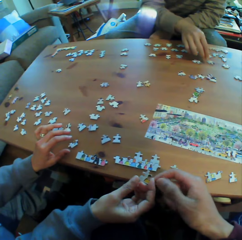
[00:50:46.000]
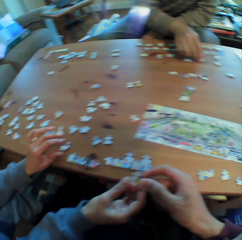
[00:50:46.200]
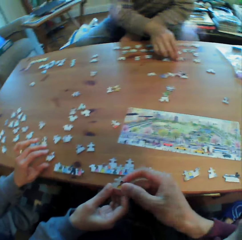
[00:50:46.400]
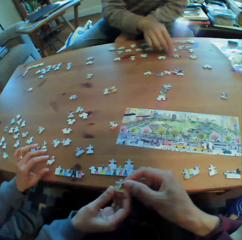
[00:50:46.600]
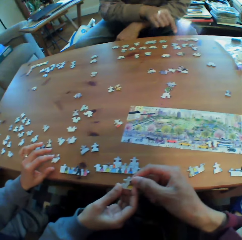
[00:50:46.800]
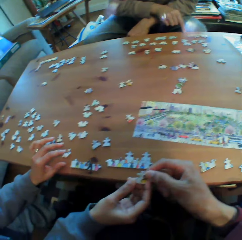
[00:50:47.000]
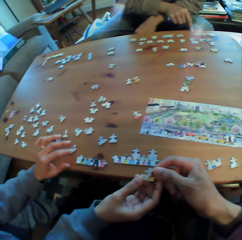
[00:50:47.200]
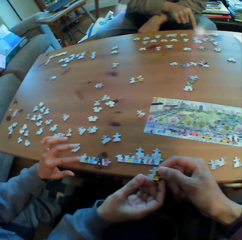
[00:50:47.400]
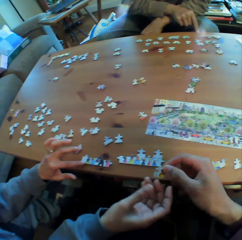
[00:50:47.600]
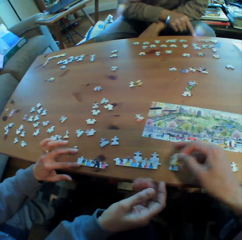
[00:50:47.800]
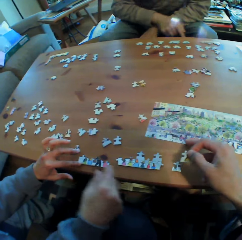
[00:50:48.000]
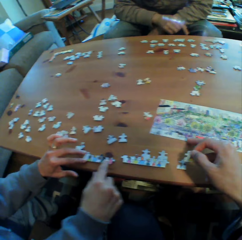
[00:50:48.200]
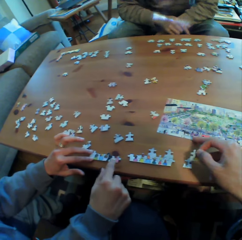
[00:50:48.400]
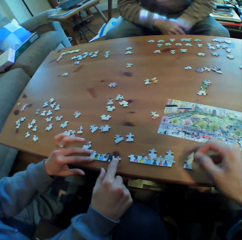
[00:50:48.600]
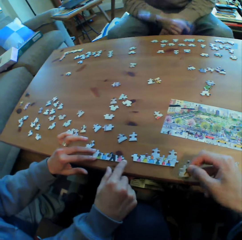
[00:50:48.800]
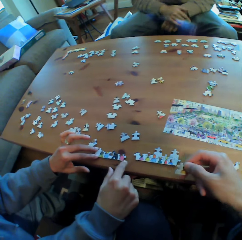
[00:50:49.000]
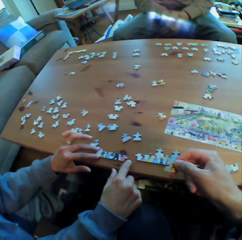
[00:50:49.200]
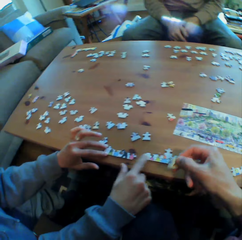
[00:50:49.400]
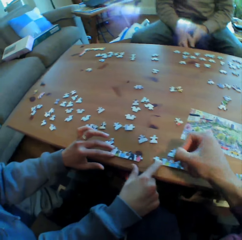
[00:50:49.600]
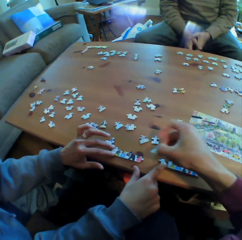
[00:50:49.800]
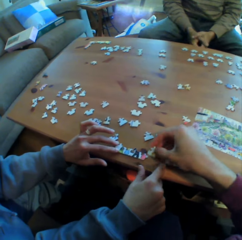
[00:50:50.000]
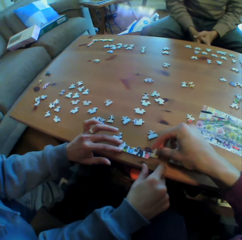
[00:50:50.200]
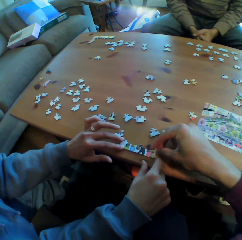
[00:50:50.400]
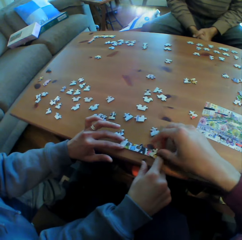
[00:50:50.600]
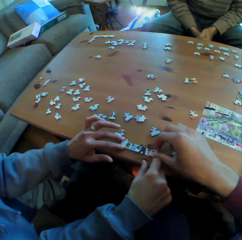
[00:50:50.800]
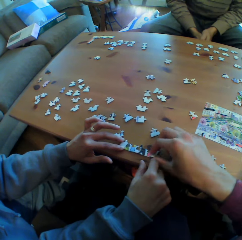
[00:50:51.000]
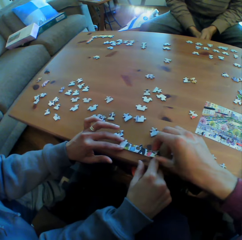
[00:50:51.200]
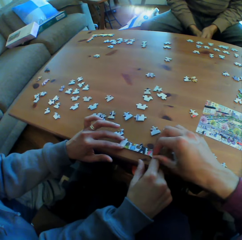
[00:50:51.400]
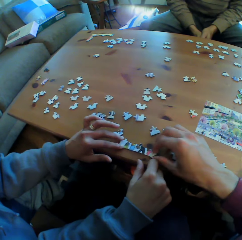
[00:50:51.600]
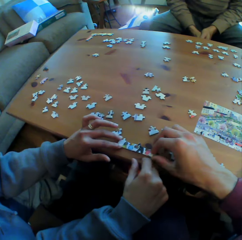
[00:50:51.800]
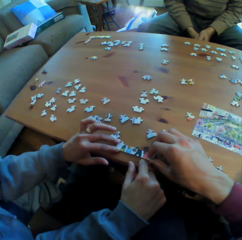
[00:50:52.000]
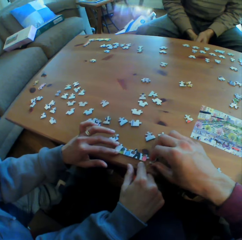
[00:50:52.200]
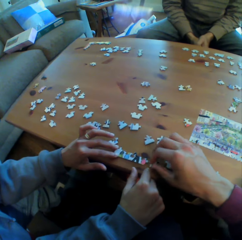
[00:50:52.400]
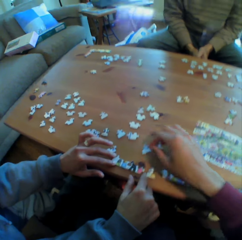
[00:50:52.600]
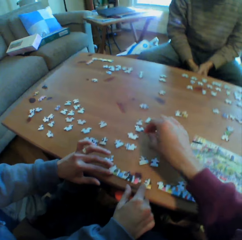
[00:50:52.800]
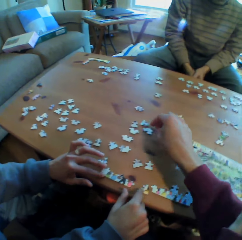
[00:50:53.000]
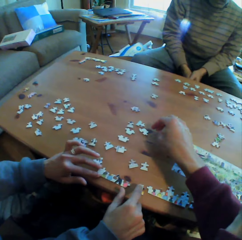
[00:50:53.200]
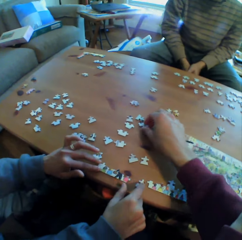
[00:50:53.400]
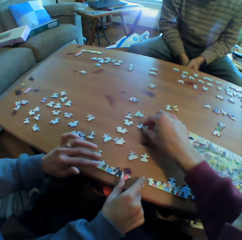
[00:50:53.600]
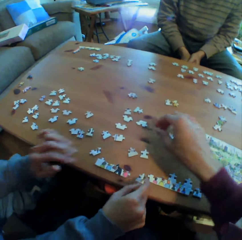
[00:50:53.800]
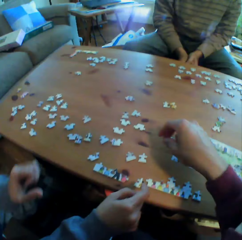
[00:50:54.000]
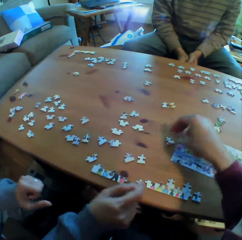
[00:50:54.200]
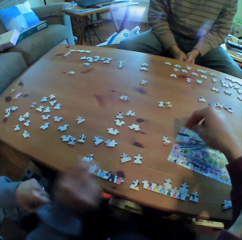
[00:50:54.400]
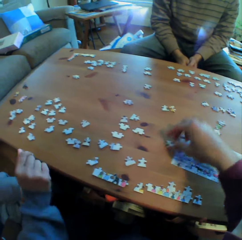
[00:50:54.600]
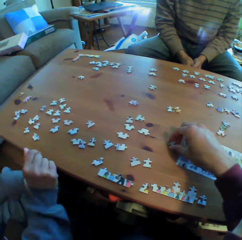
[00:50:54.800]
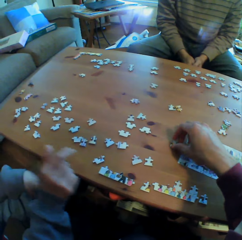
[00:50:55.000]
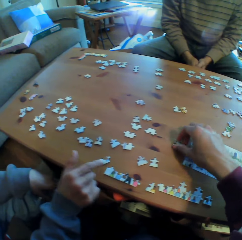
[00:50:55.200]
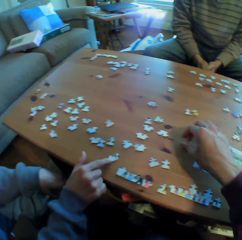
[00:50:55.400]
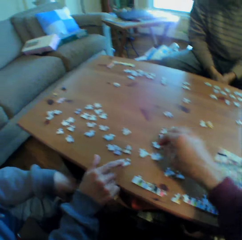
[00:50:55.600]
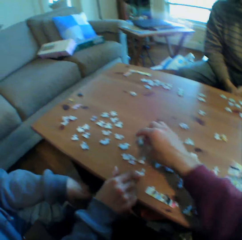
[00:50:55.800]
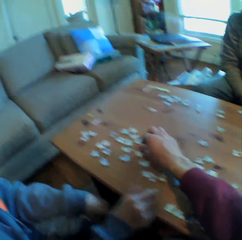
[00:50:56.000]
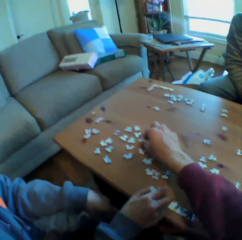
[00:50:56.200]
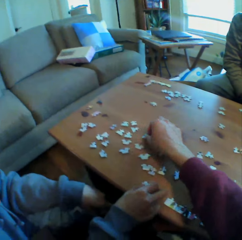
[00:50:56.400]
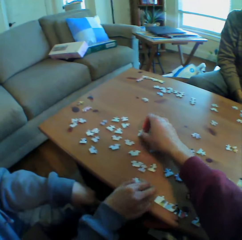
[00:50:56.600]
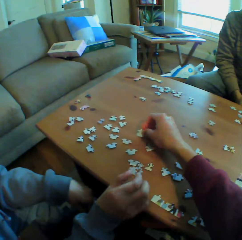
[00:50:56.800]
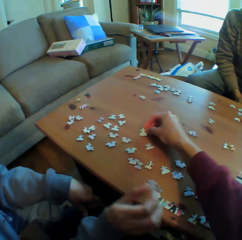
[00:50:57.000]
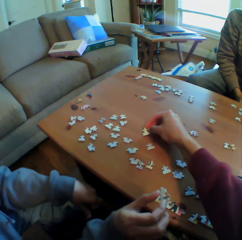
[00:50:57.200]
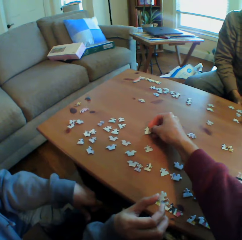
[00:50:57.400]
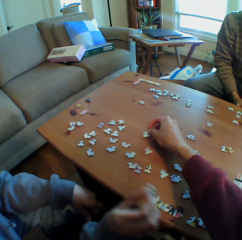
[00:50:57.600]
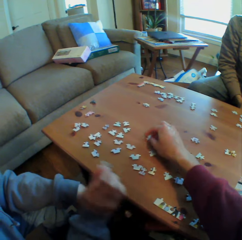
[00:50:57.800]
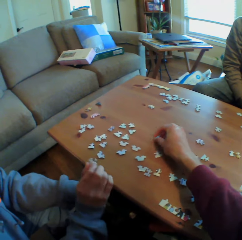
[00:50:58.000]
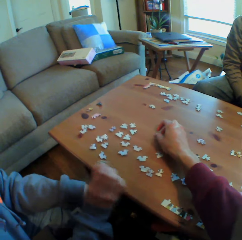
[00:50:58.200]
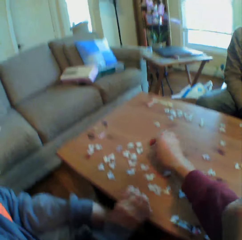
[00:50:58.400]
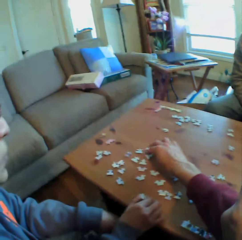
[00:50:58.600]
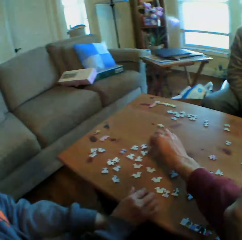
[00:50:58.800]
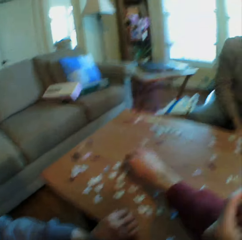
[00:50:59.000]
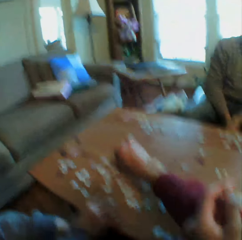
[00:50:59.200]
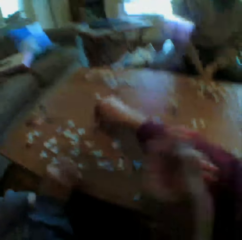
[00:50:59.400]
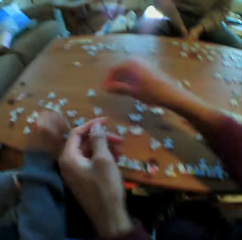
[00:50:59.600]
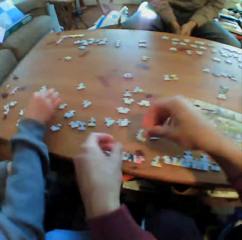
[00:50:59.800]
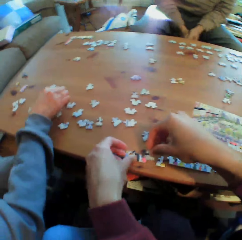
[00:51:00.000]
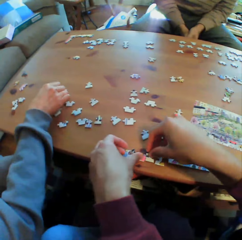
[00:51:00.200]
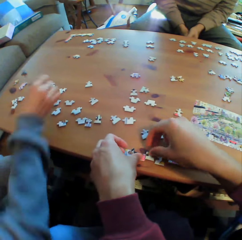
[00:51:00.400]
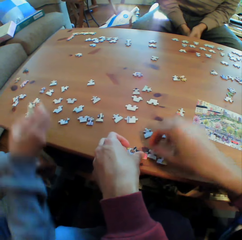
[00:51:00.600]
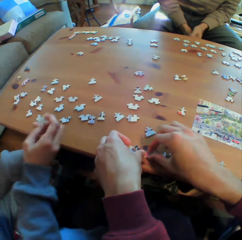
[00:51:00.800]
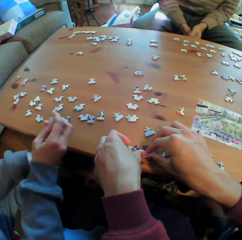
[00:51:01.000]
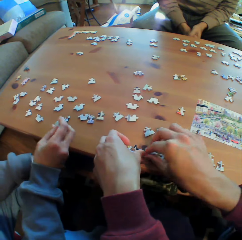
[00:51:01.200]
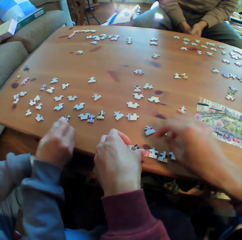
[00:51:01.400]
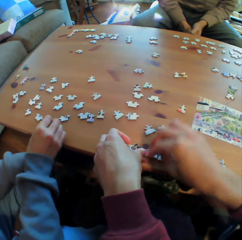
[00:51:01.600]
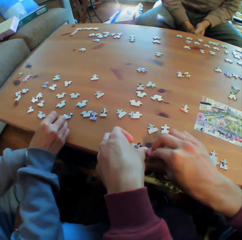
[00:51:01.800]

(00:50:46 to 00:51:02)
The camera wearer picks a puzzle from a man. They point at a picture on the table. Another man holds his hands together. The camera wearer arranges puzzles on the table.

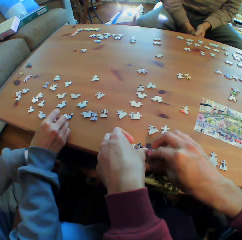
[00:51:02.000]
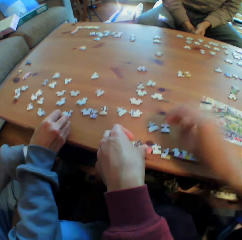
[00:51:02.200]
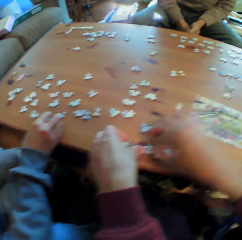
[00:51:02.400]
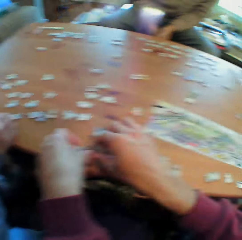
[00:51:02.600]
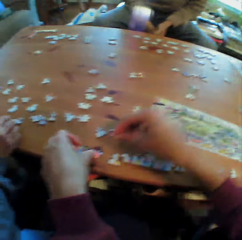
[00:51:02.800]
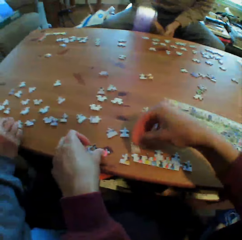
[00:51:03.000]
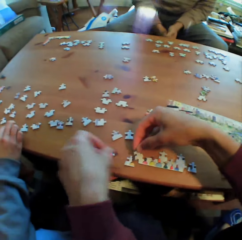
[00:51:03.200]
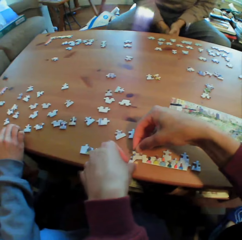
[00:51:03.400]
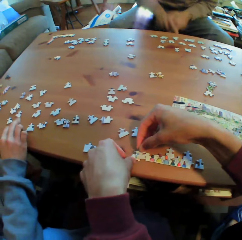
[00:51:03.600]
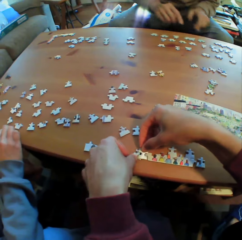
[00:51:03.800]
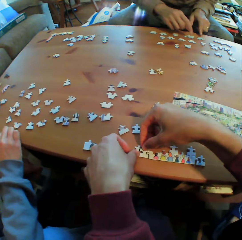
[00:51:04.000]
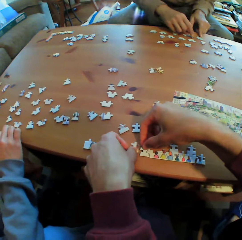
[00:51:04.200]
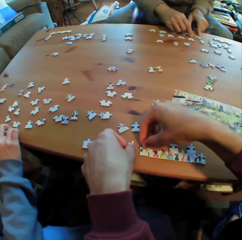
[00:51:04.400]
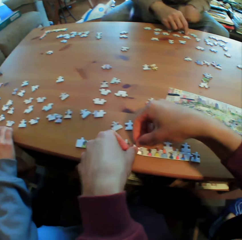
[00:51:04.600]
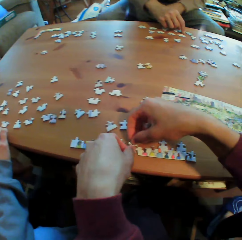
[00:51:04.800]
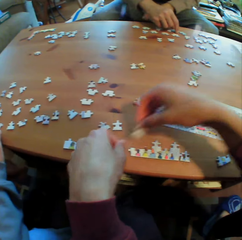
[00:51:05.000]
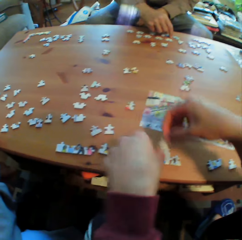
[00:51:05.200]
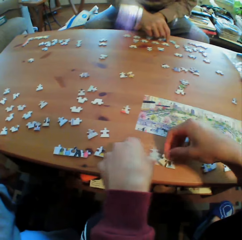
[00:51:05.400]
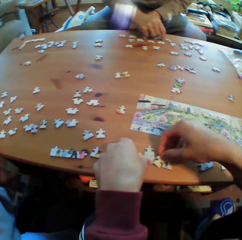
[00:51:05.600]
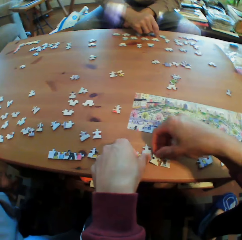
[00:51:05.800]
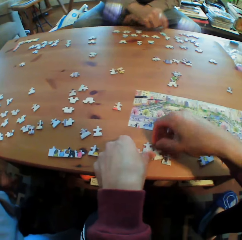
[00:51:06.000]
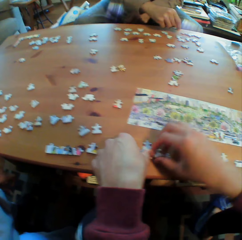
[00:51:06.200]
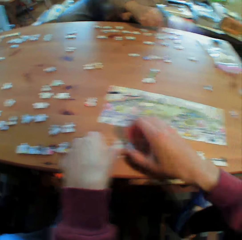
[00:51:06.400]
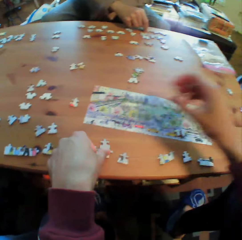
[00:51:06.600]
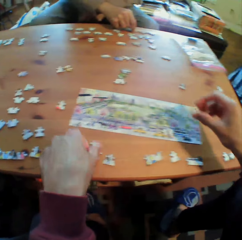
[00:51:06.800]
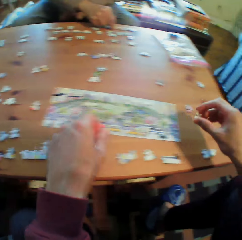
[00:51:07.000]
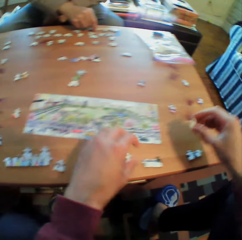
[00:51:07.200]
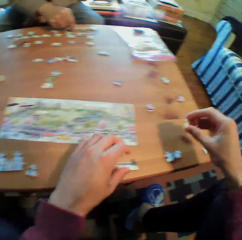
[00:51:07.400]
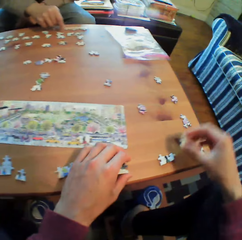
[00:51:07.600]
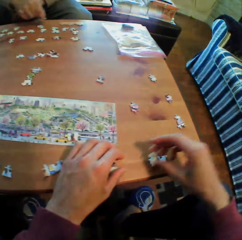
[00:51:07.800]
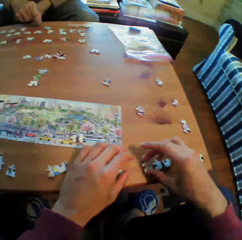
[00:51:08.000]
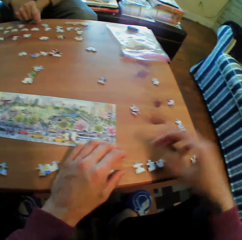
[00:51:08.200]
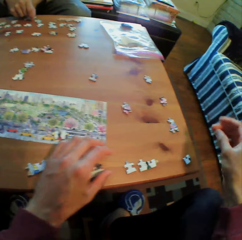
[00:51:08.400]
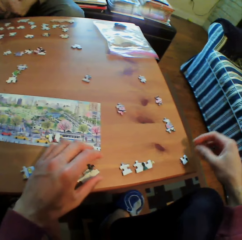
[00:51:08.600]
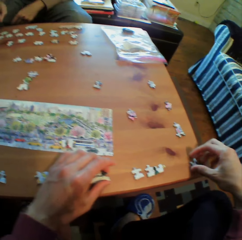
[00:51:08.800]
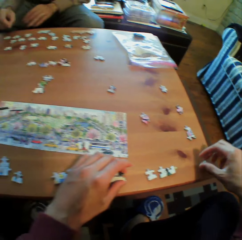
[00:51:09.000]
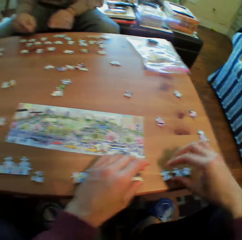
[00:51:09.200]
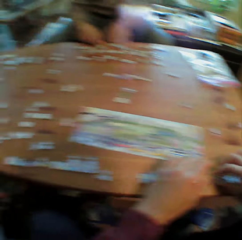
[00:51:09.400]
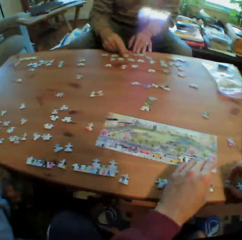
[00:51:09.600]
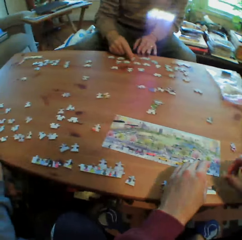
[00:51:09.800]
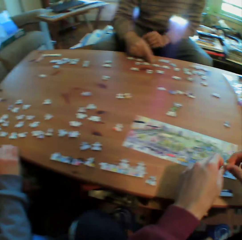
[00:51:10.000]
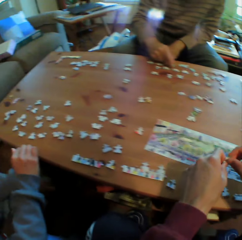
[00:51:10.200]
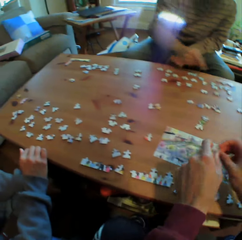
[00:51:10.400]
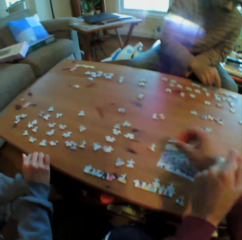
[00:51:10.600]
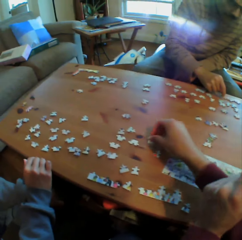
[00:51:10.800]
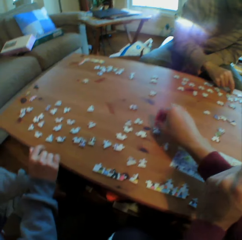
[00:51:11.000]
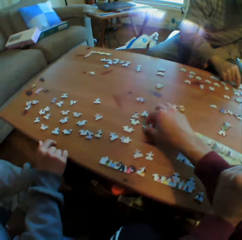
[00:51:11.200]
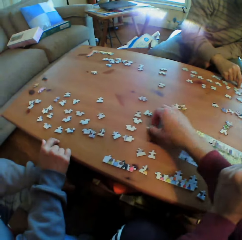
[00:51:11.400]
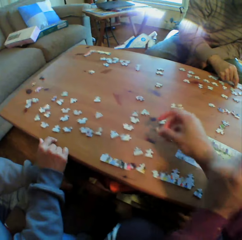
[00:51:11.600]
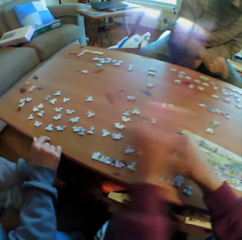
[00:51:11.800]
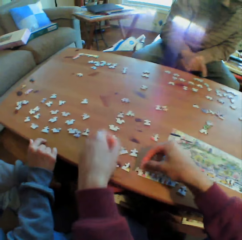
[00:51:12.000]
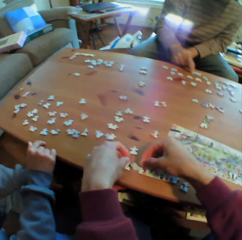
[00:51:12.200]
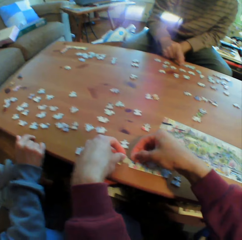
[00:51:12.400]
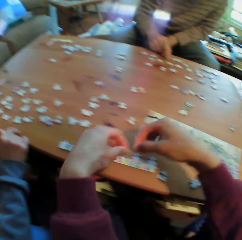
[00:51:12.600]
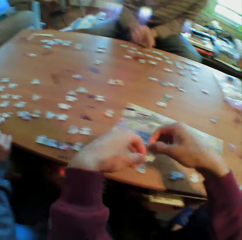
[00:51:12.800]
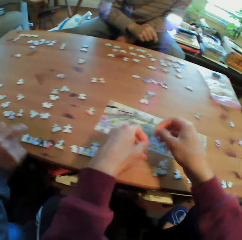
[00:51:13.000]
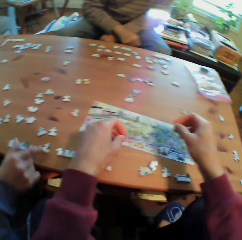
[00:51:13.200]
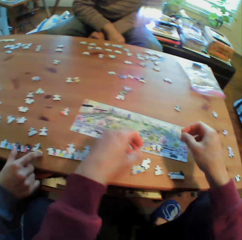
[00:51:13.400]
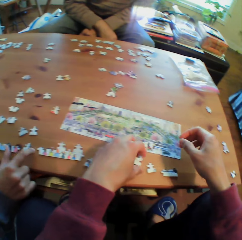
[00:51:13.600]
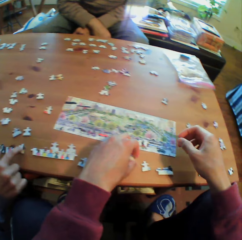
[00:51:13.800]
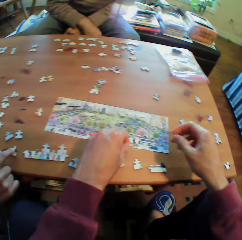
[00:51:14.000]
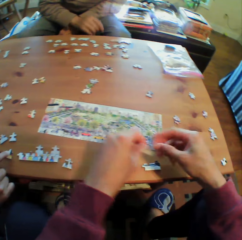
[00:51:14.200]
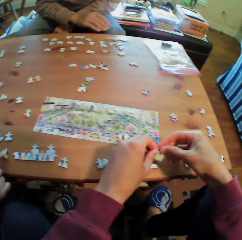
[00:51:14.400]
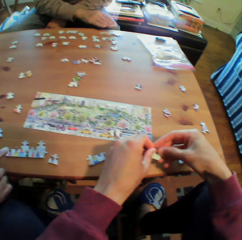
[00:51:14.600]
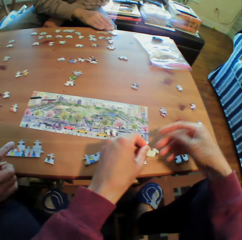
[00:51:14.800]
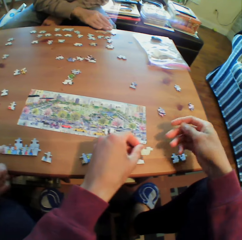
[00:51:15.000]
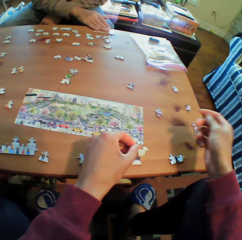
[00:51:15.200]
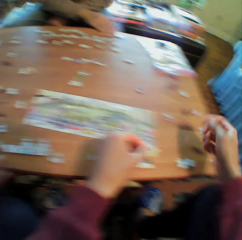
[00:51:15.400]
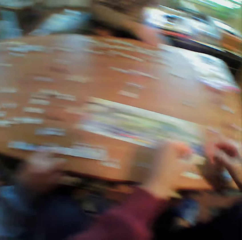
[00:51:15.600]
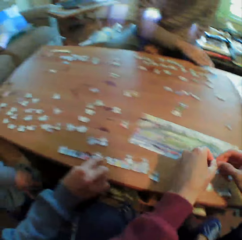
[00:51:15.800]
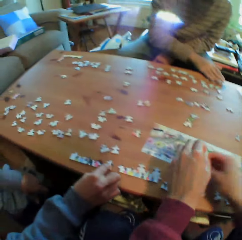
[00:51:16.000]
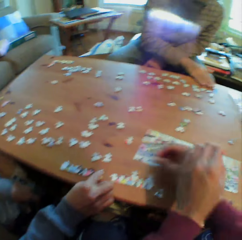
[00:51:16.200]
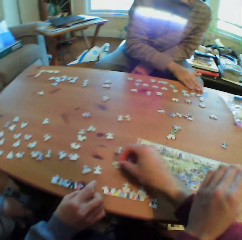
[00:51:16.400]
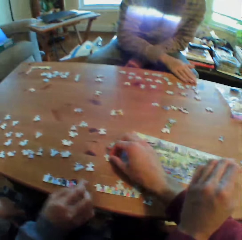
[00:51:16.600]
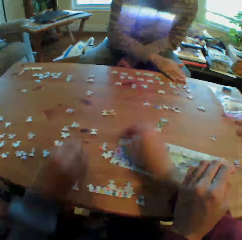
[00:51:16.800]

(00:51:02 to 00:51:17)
A man arranges the puzzles on the table. Another man arranges puzzles on the table.
